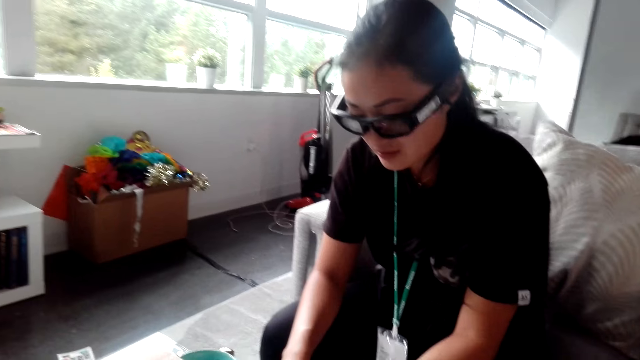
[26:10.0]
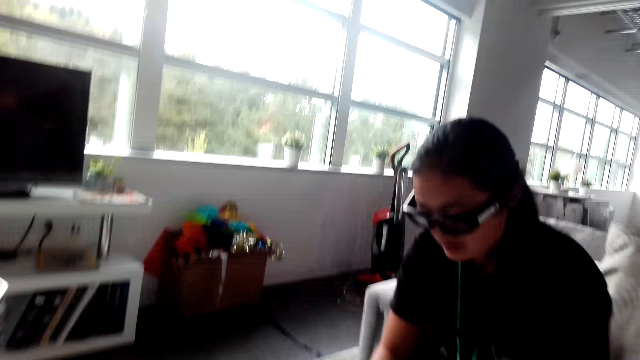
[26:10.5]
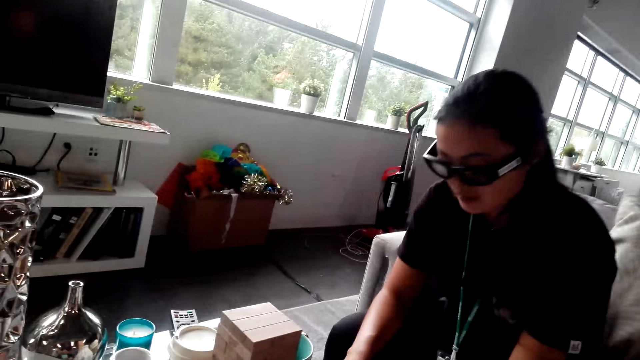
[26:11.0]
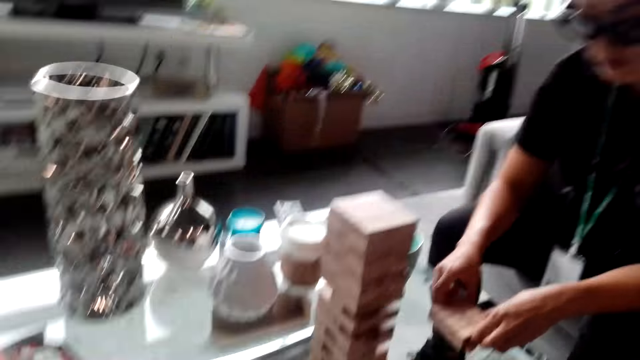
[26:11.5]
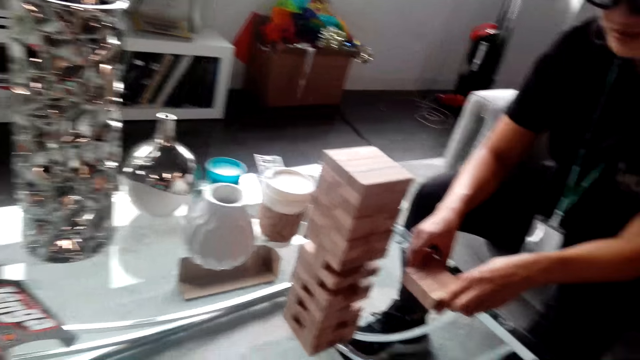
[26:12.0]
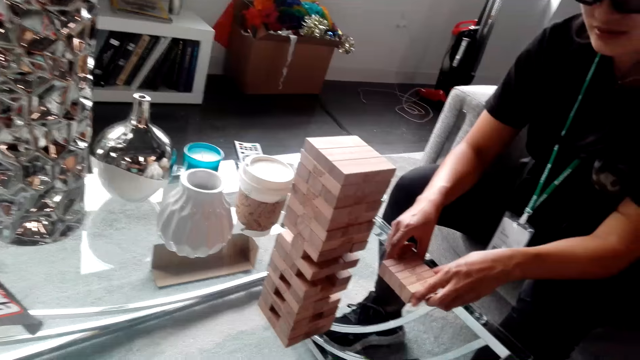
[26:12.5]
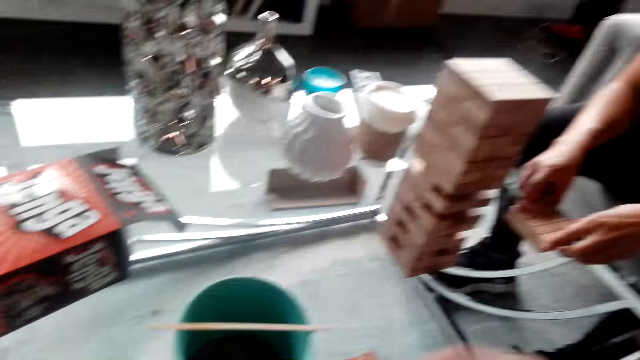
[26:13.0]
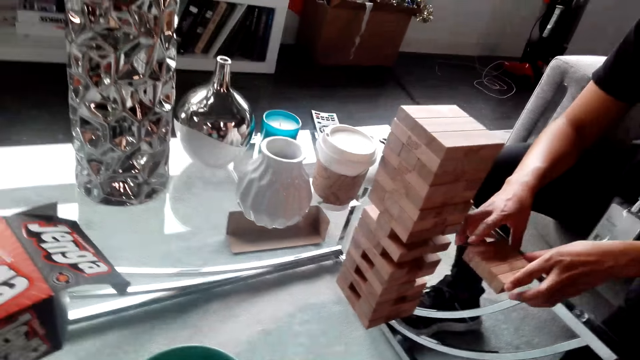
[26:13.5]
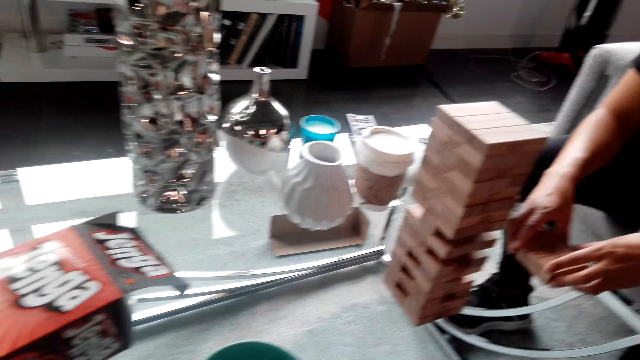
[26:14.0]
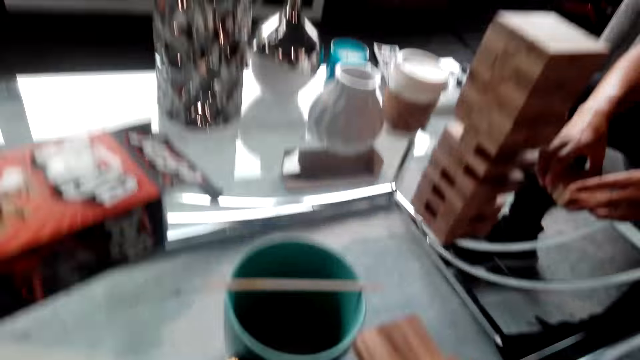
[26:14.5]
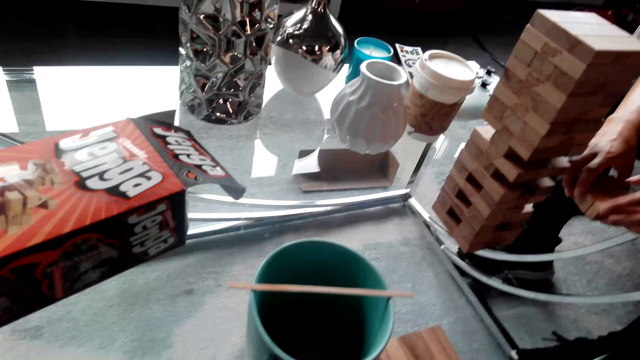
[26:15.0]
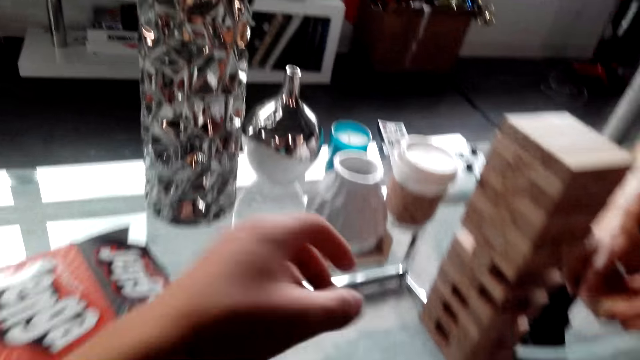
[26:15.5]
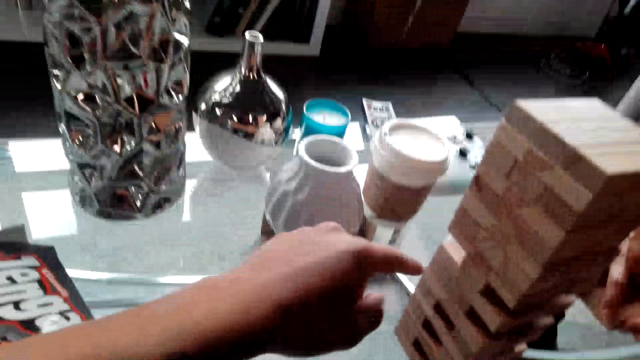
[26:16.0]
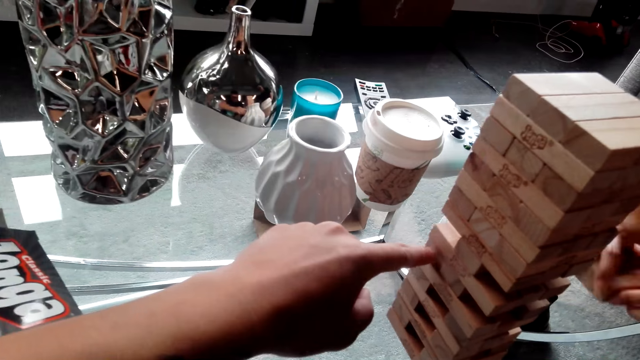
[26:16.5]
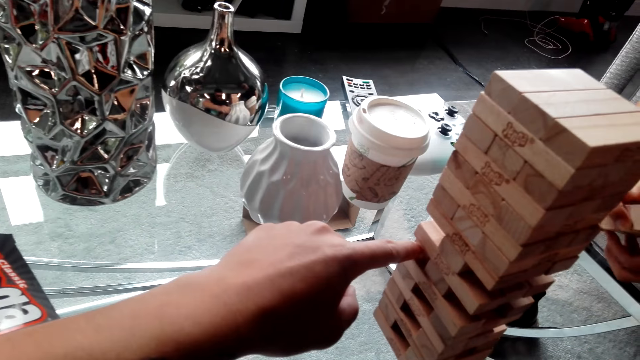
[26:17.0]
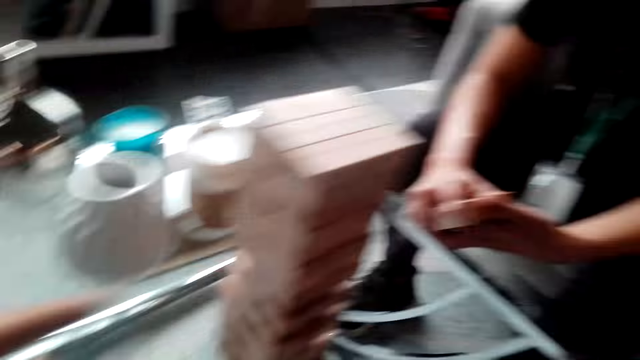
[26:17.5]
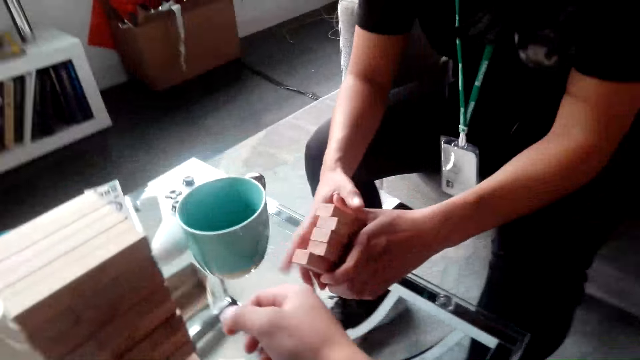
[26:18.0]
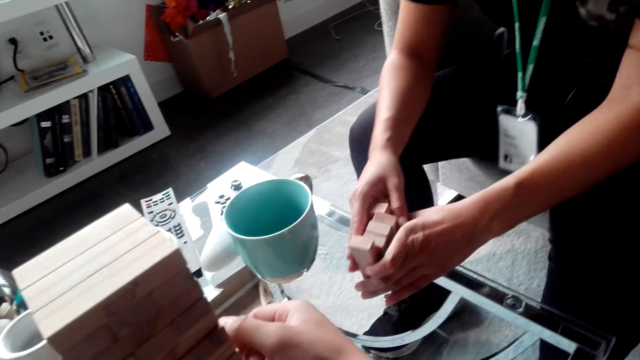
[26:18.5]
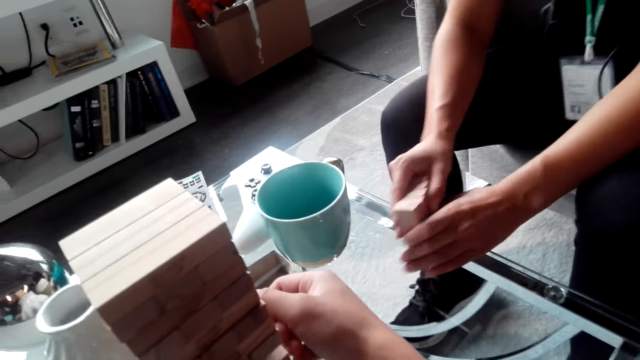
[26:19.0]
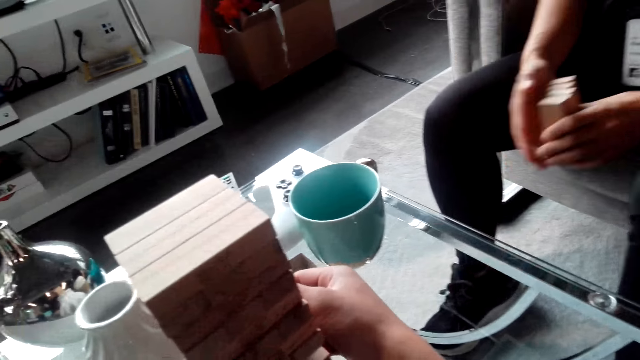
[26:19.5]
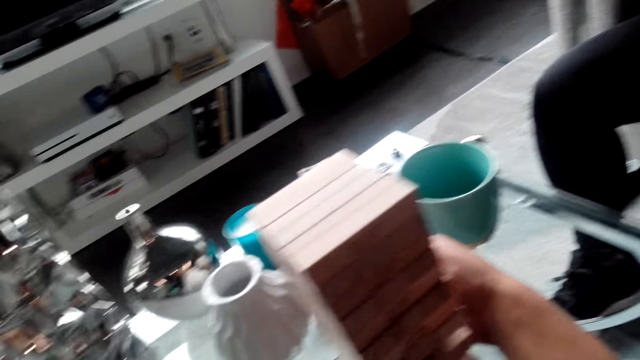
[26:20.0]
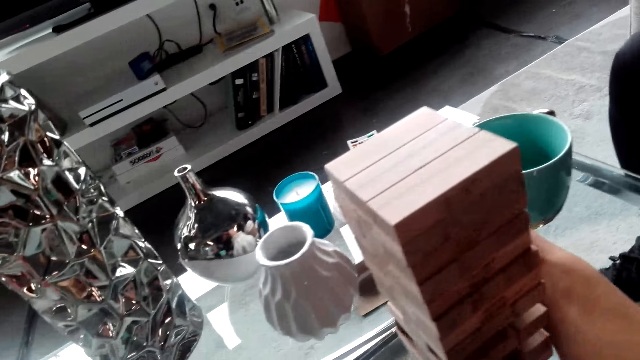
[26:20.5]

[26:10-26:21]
A woman places wood down and holds the wood together. The camera wearer does something. They point at the wood. The woman holds the wood together.

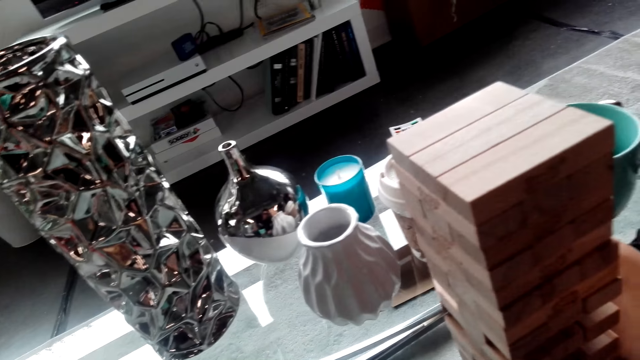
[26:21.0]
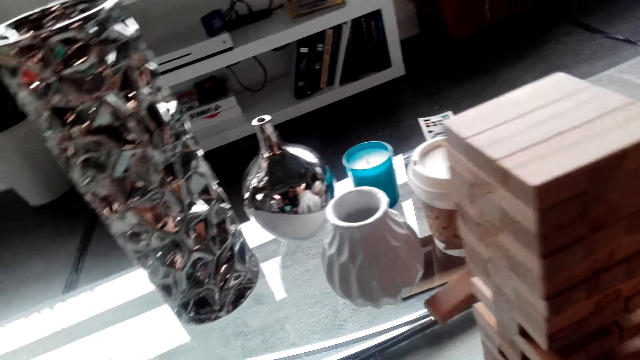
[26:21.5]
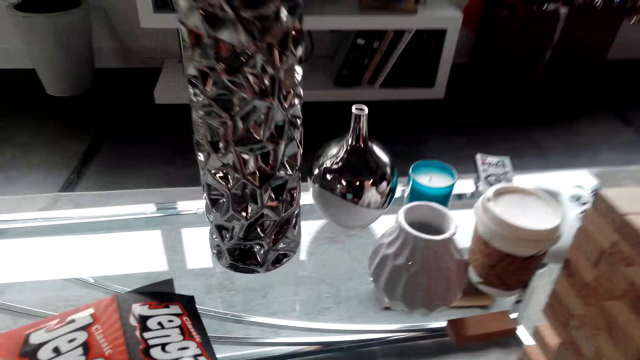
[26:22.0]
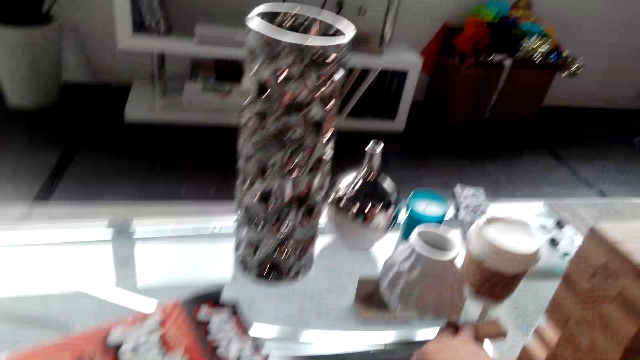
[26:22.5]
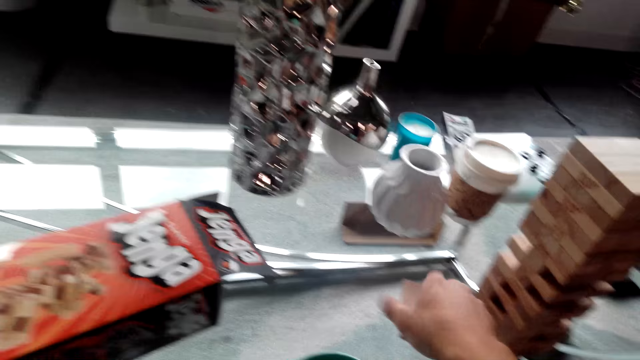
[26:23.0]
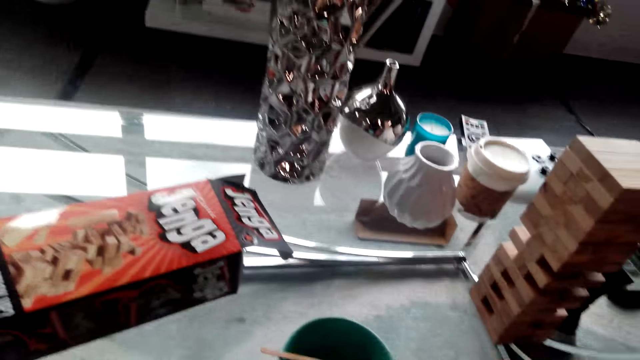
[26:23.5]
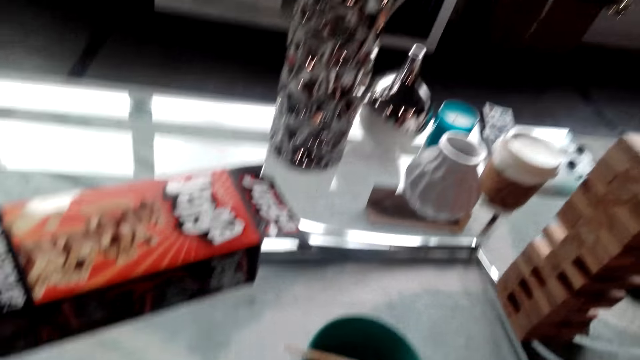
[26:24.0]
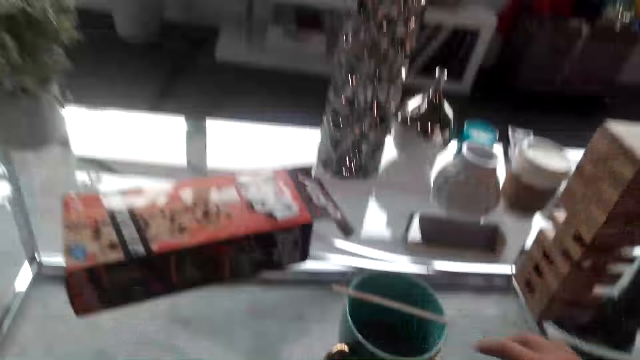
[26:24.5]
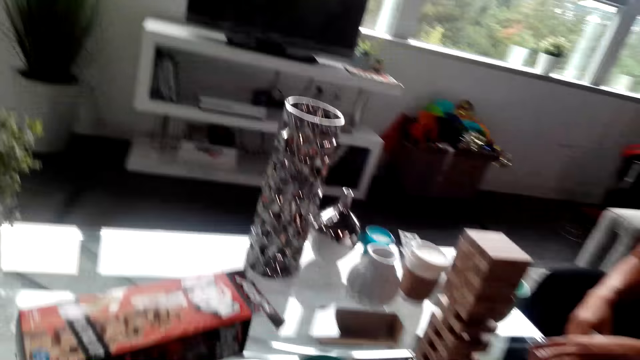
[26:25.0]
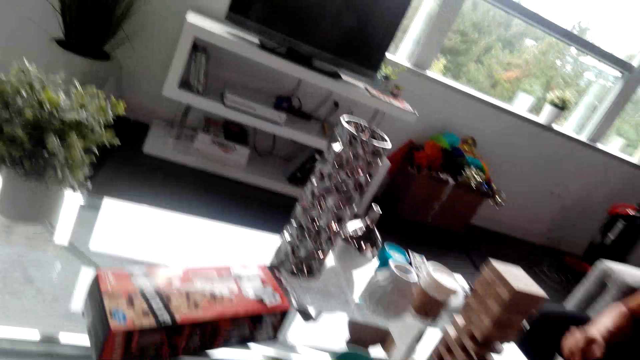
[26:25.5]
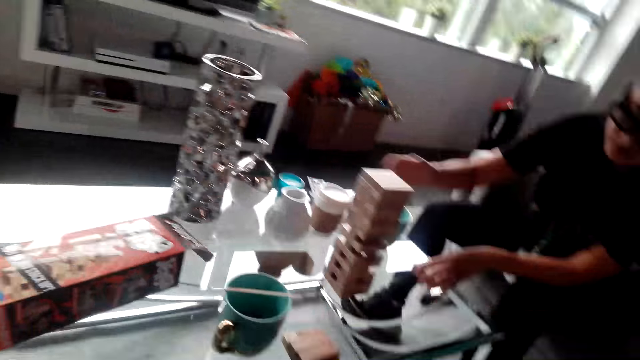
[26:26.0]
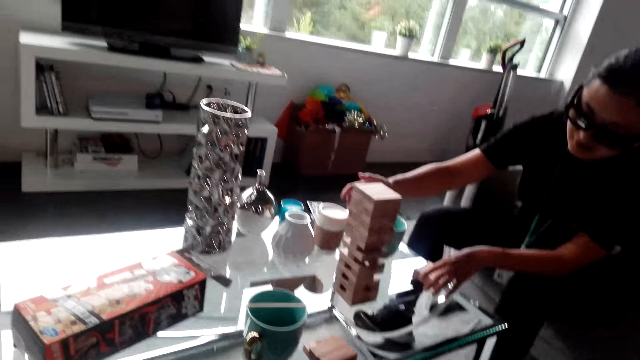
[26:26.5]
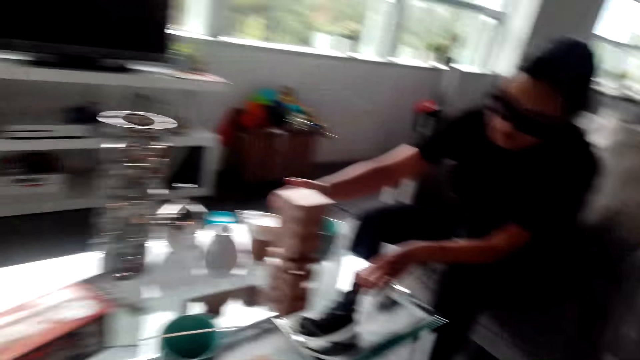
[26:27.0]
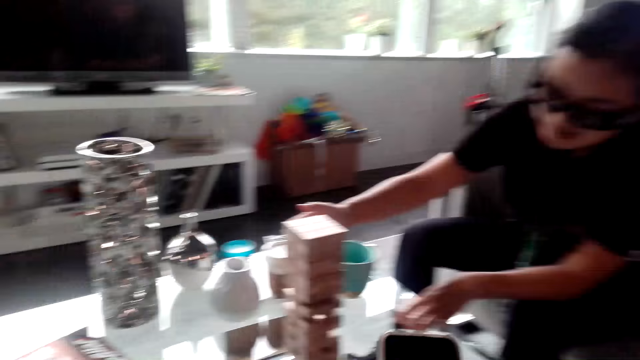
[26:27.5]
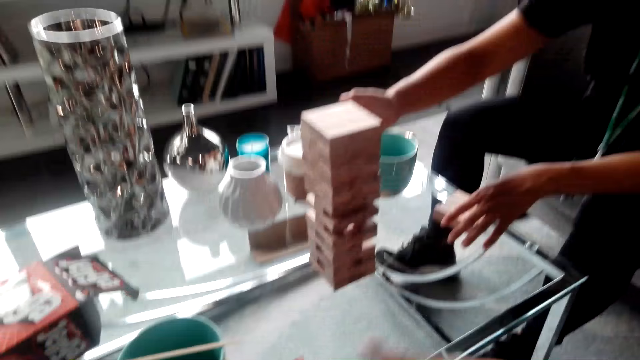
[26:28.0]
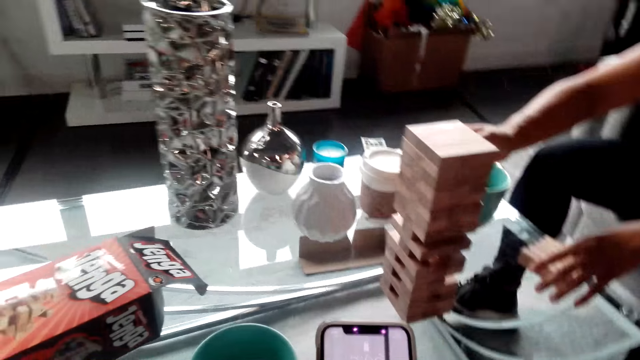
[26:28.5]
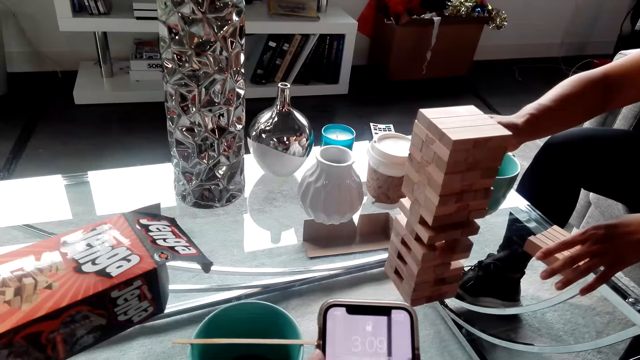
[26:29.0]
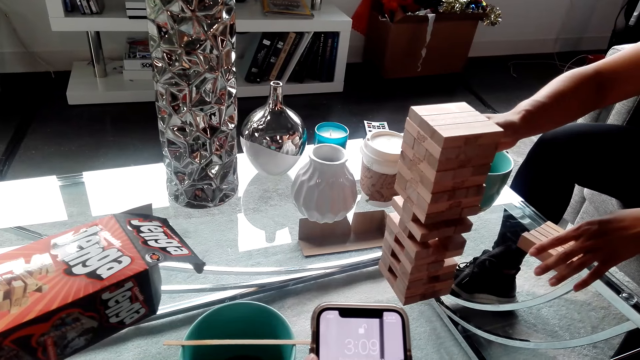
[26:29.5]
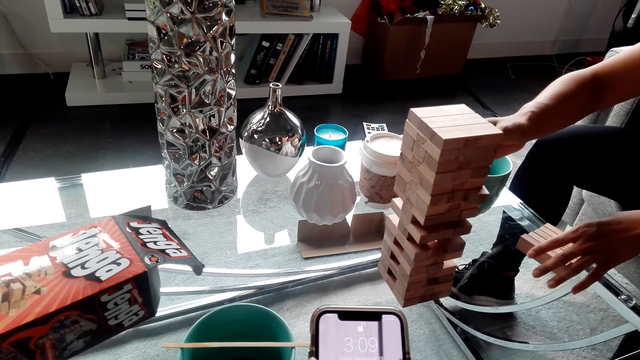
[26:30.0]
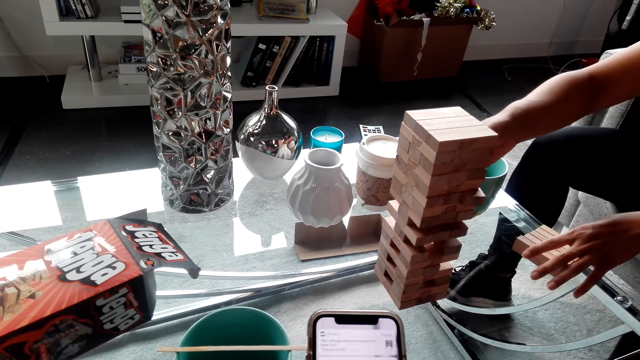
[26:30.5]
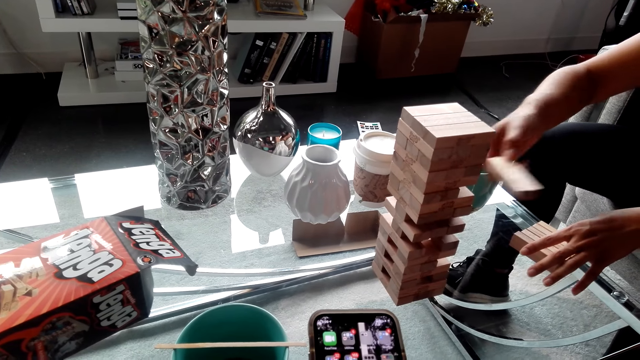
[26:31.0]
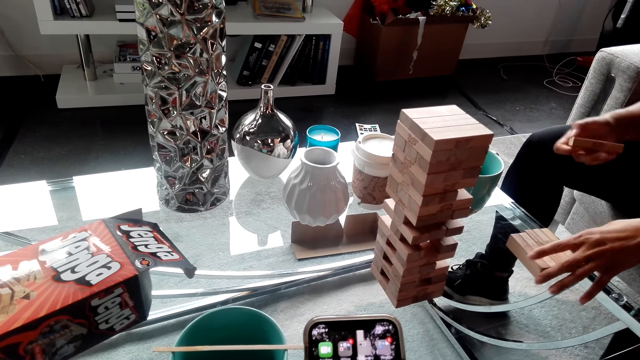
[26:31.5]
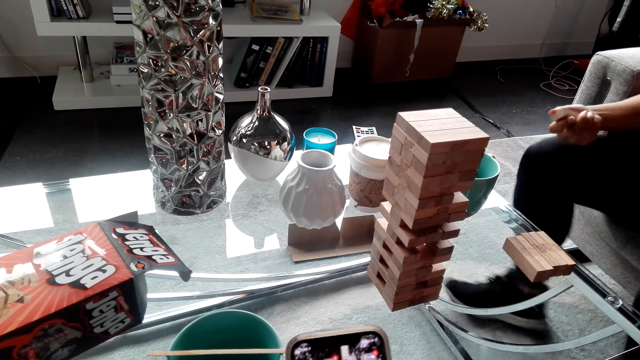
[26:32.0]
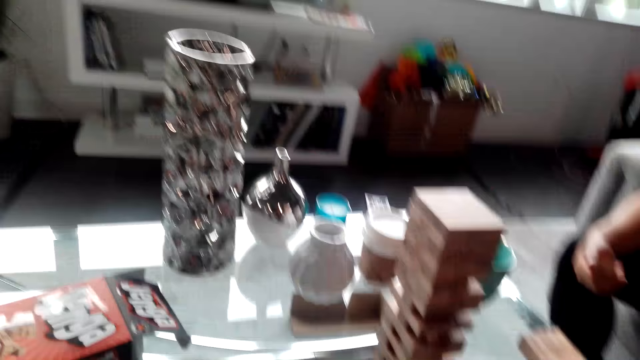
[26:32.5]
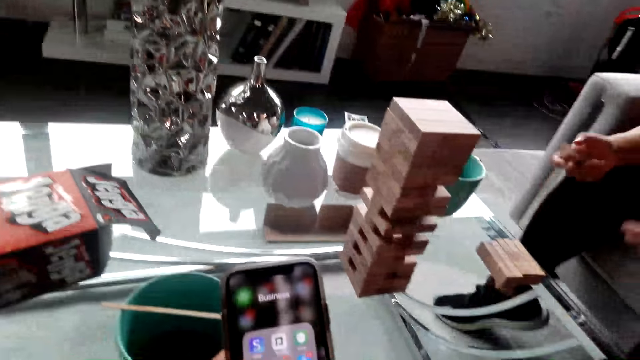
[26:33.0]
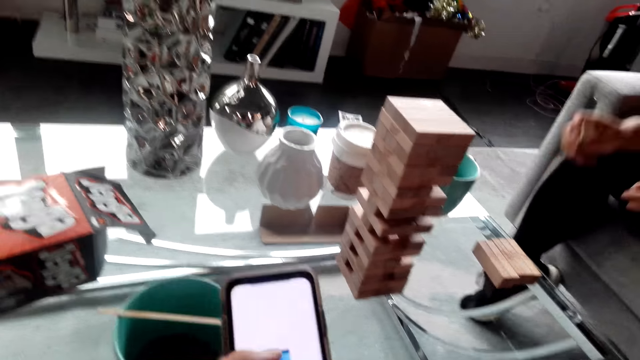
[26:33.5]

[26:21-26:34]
The camera wearer picks up wood. A woman does something. The woman holds the wood. The camera wearer operates a phone. The woman picks up the wood.
